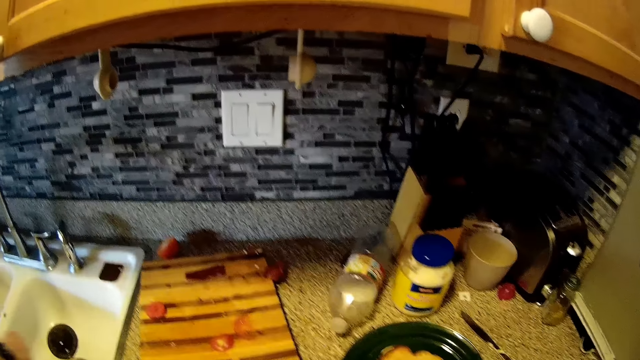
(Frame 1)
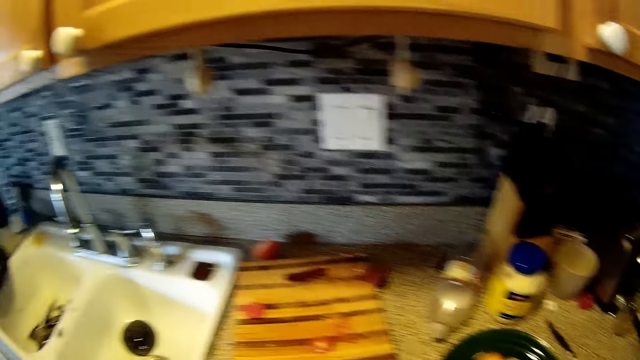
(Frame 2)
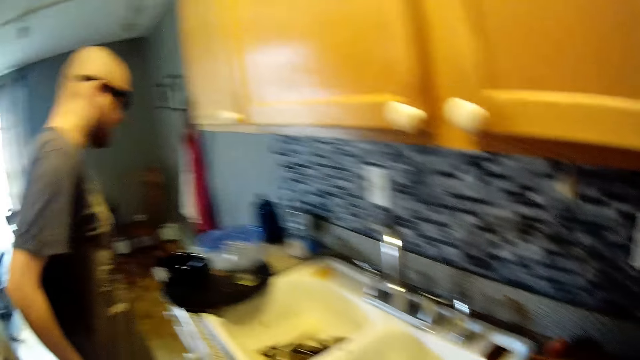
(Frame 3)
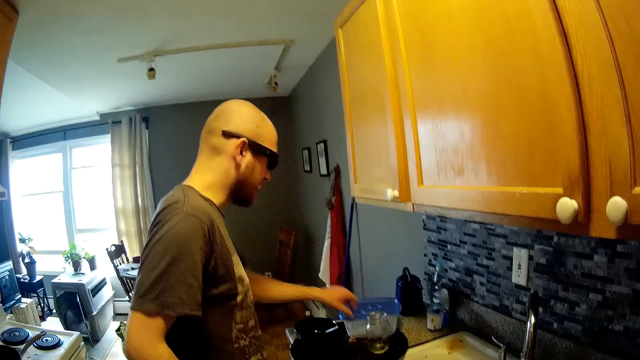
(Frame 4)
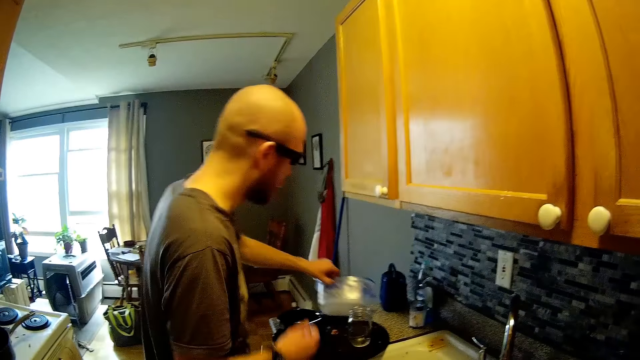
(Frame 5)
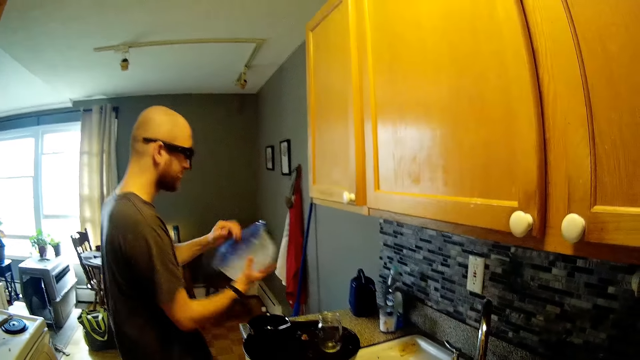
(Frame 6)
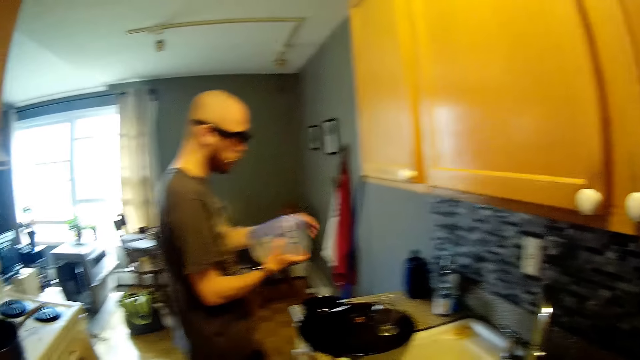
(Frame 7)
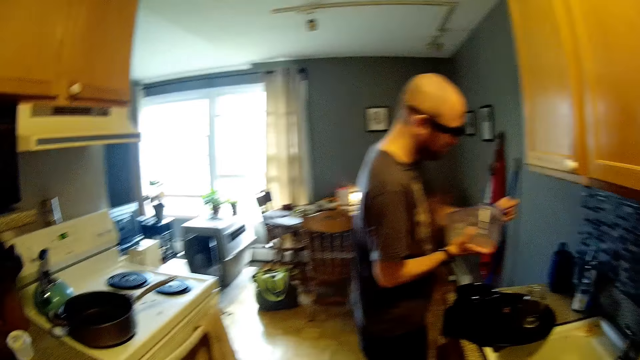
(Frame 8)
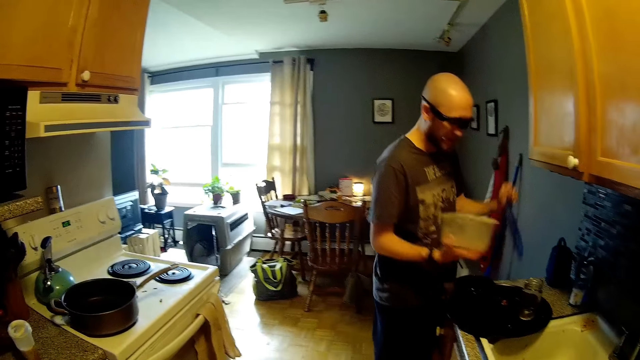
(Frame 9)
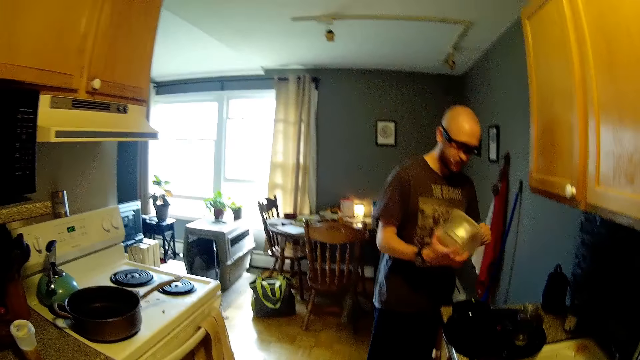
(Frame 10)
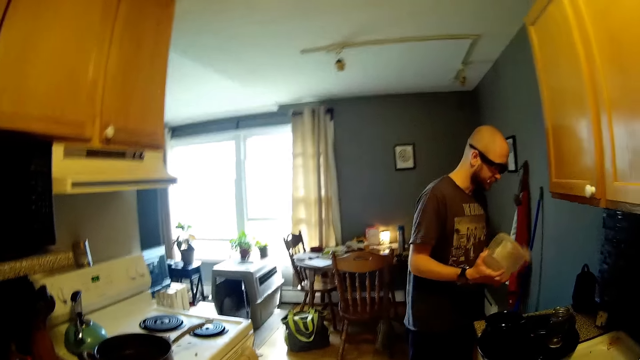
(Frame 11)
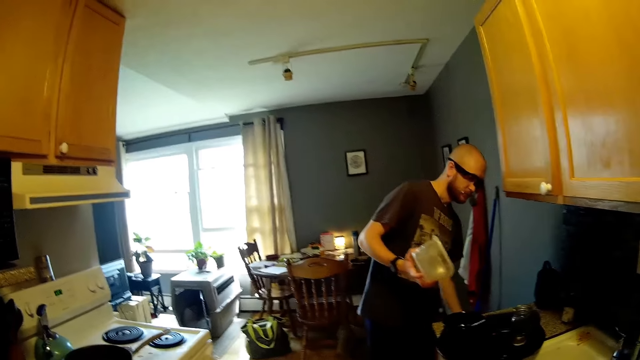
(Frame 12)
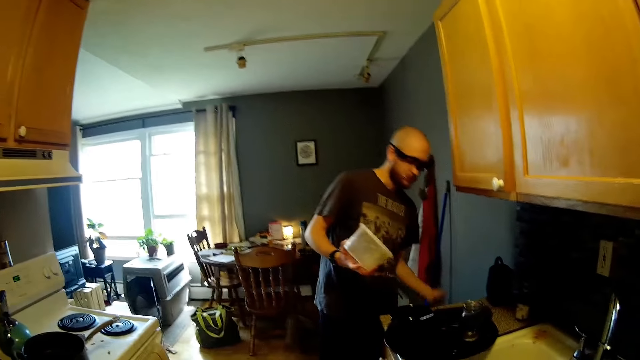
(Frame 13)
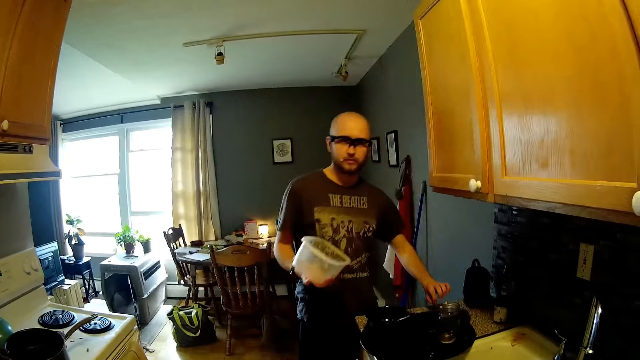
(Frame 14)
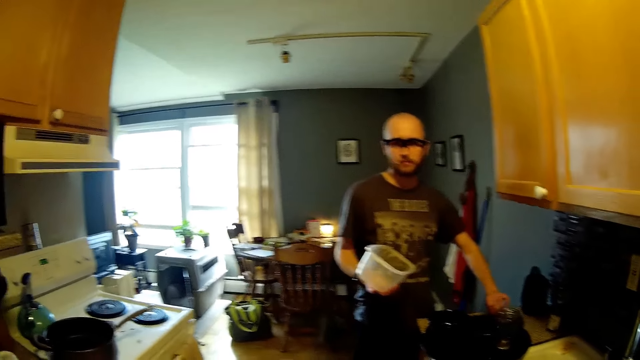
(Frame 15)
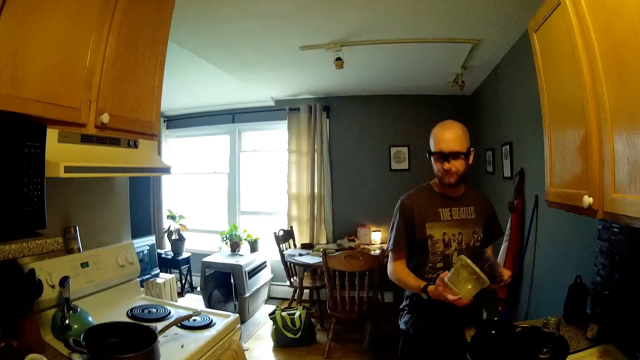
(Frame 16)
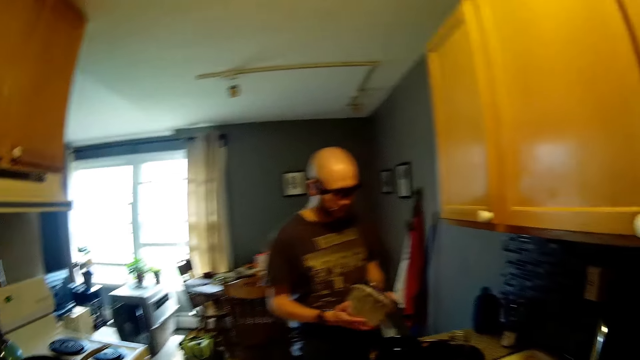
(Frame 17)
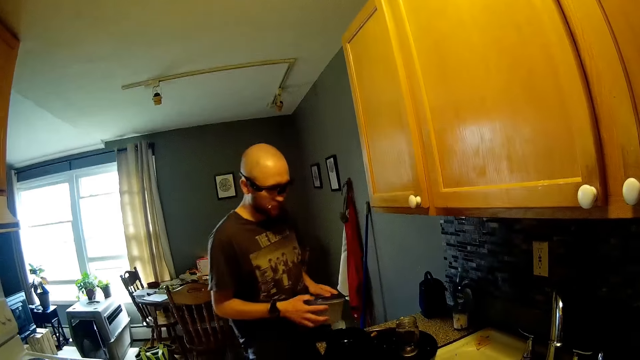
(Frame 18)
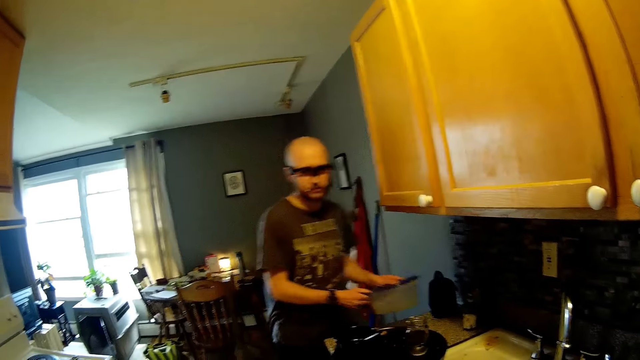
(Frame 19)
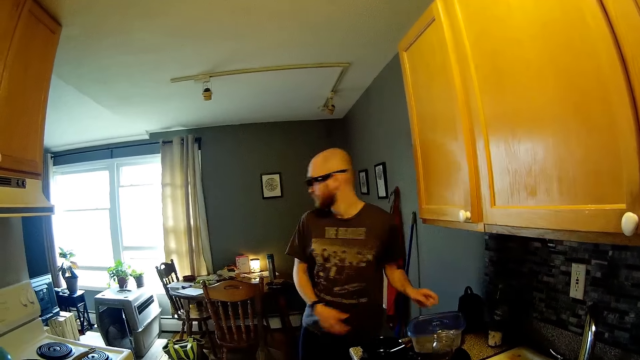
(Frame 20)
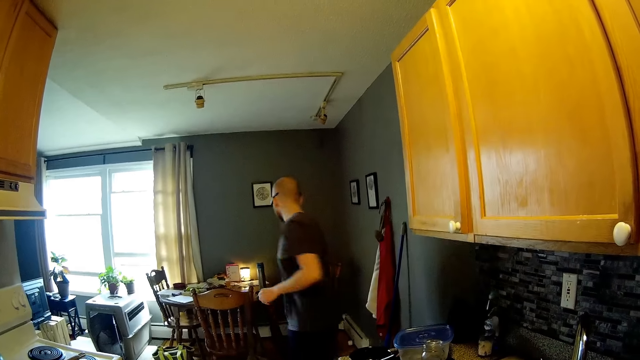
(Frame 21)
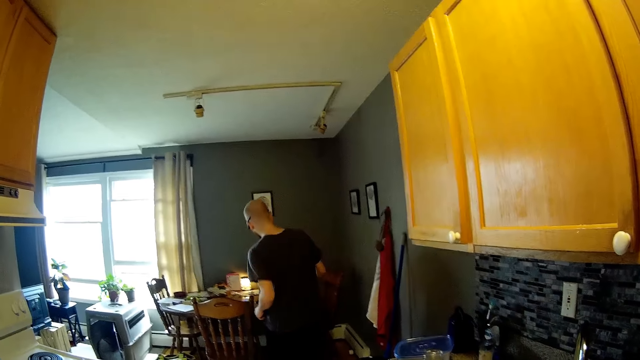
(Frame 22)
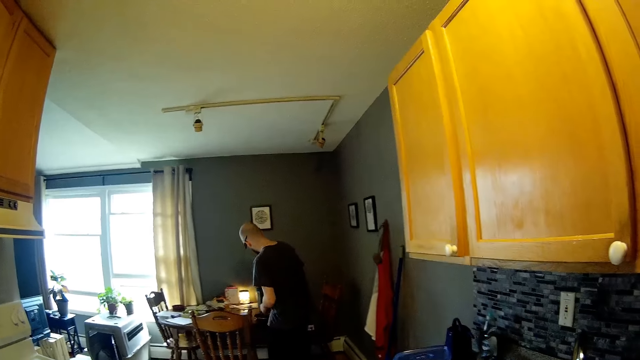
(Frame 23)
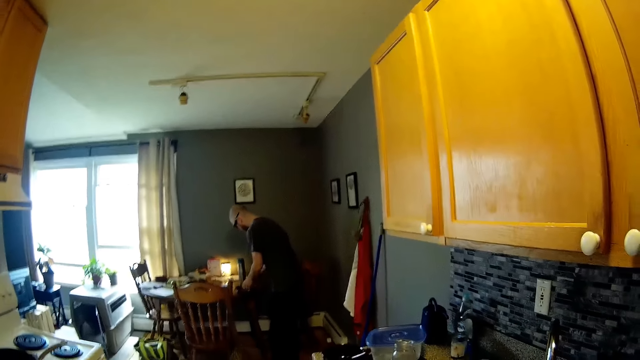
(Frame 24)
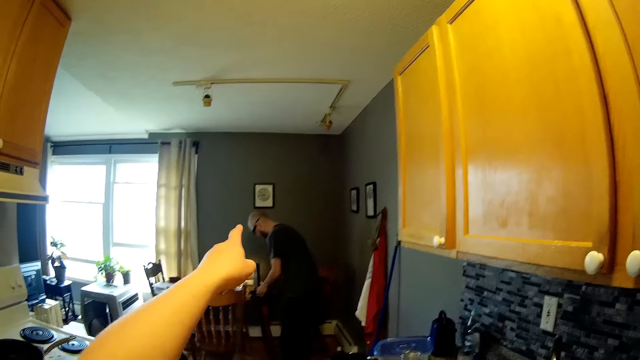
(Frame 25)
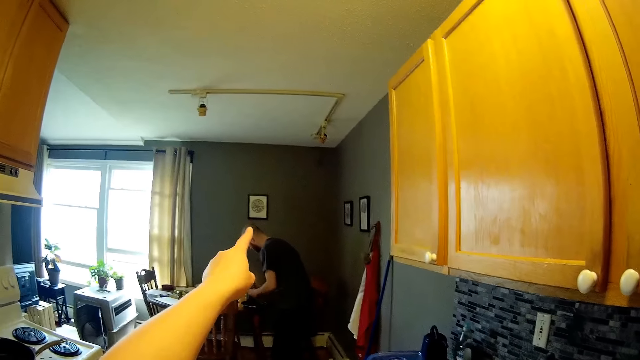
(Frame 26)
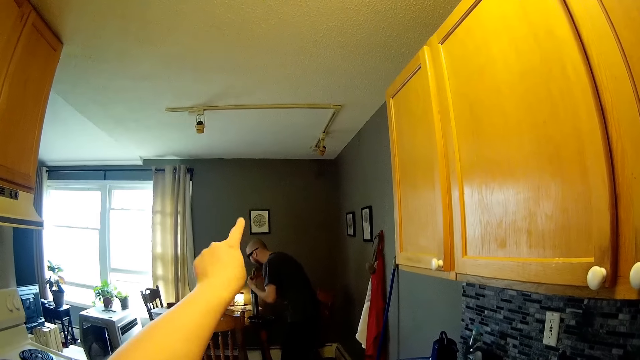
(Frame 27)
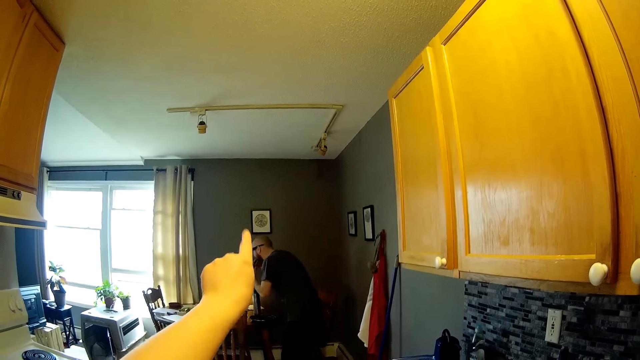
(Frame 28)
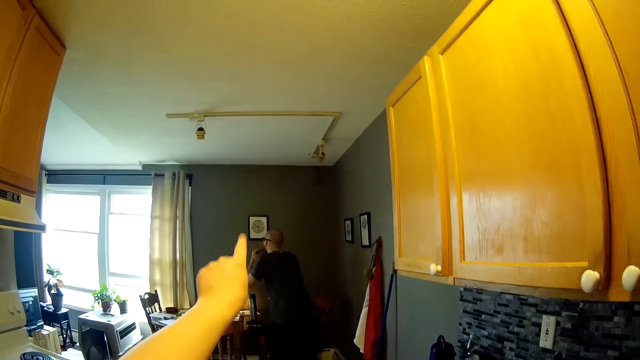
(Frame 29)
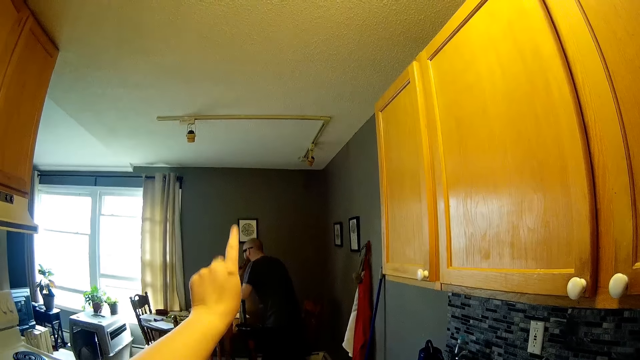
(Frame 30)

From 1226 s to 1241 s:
The man picks a rubber from the kitchen countertop with his left hand. He holds the rubber with both hands. He opens the rubber with his left hand. He drops the cover on the kitchen countertop with his left hand. He removes a small cover from the rubber with his left hand. He picks the cover of the rubber from the kitchen countertop with his left hand. He covers the rubber with the cover in his left hand. He puts the rubber on the kitchen countertop with both hands. He walks towards the dining. The camera wearer interacts with the man in the kitchen. The man picks bread from the dining table with both hands. The camera wearer points towards the wall of the dining with her left hand. She speaks with the man. The man eats bread on the dining with both hands.

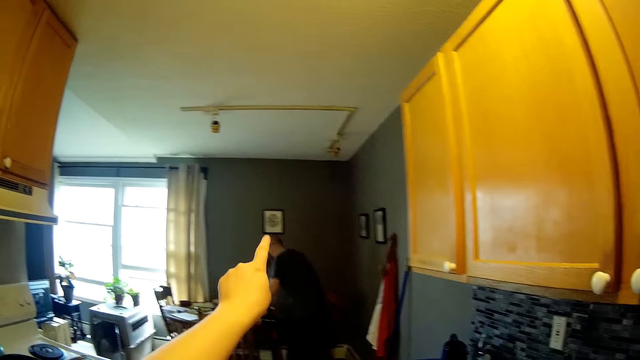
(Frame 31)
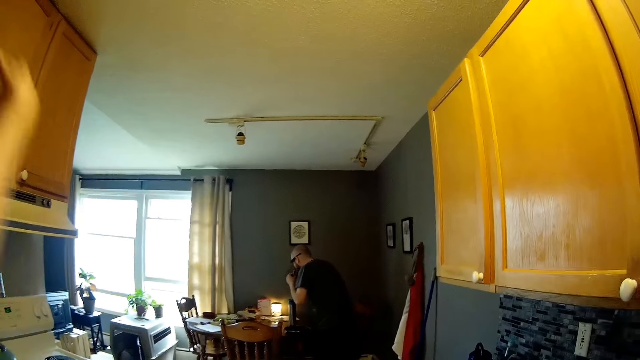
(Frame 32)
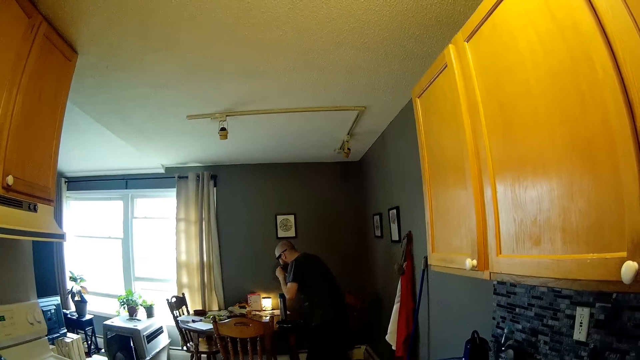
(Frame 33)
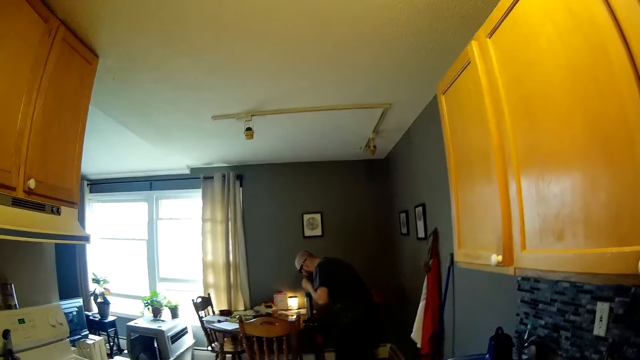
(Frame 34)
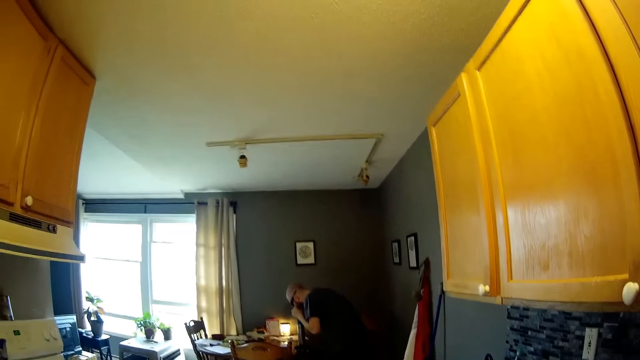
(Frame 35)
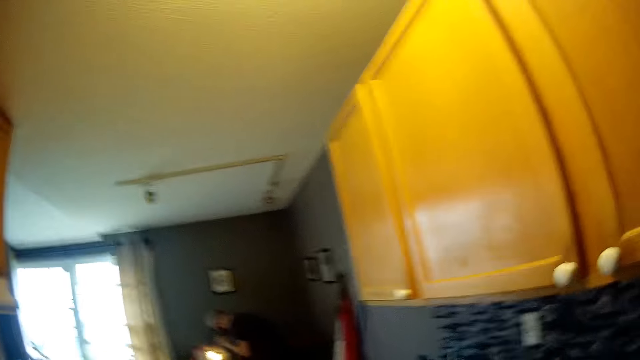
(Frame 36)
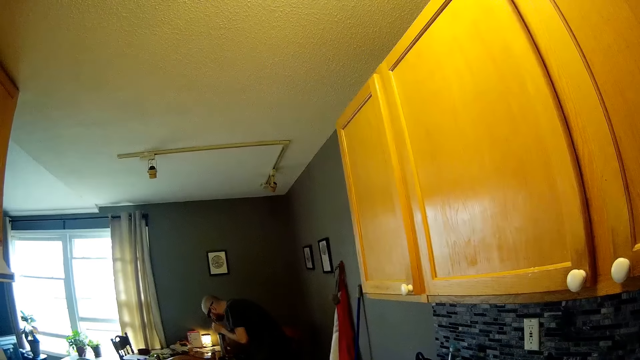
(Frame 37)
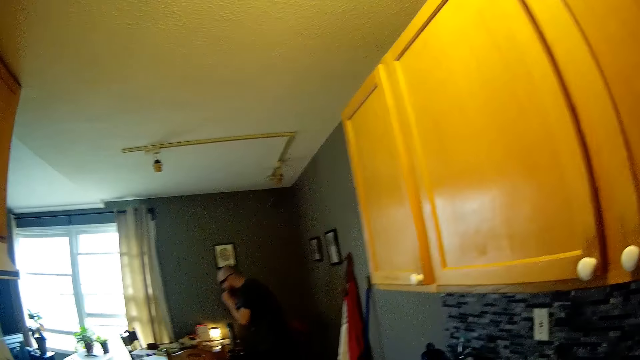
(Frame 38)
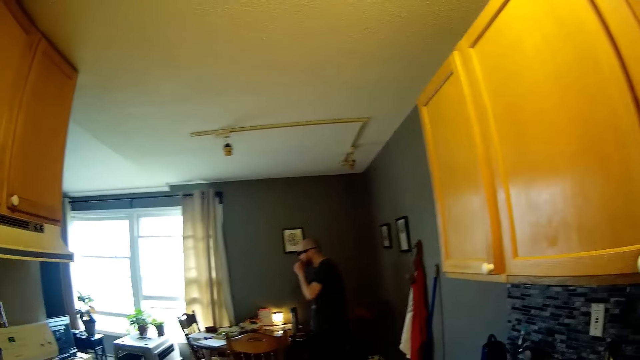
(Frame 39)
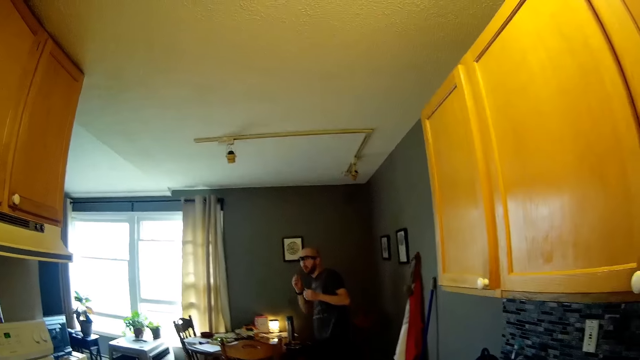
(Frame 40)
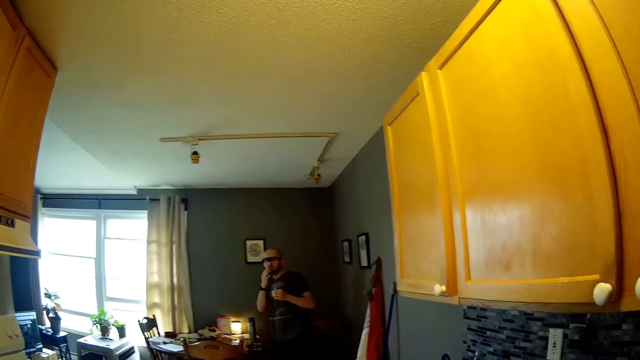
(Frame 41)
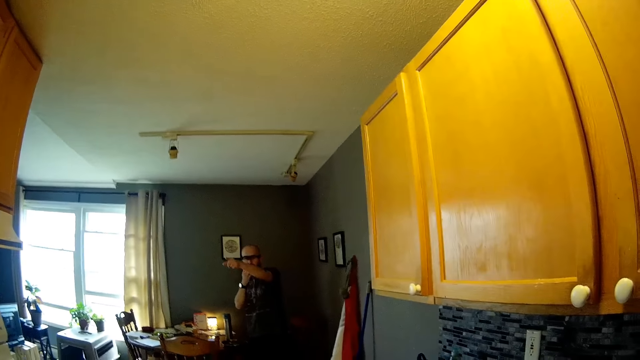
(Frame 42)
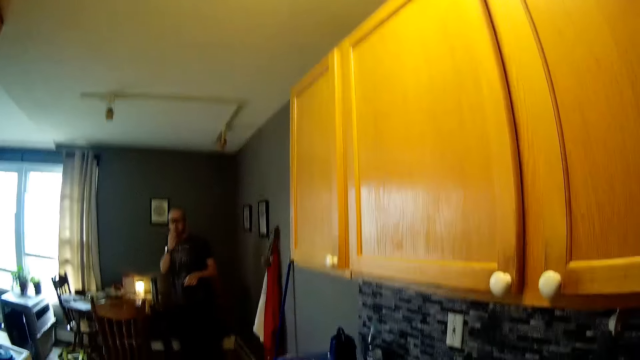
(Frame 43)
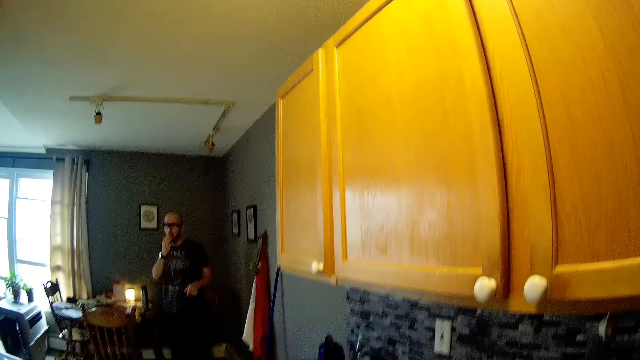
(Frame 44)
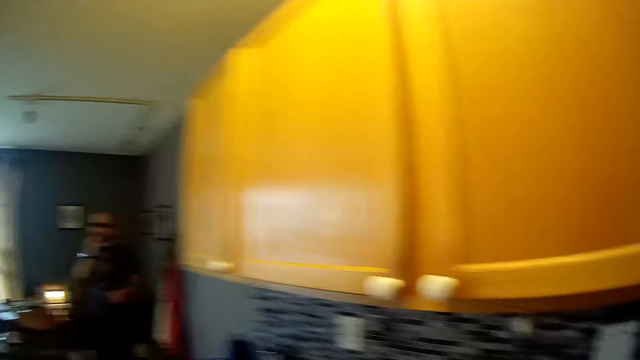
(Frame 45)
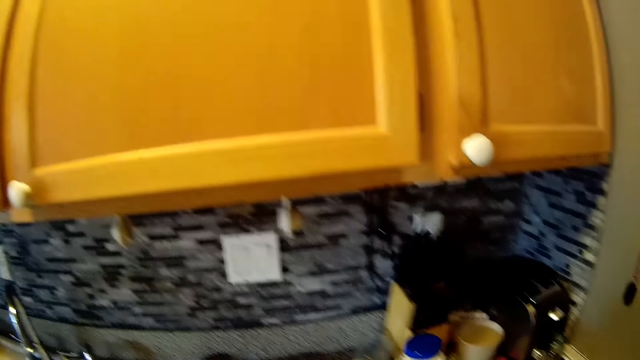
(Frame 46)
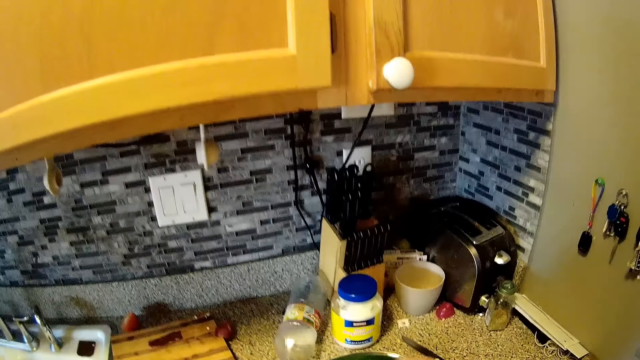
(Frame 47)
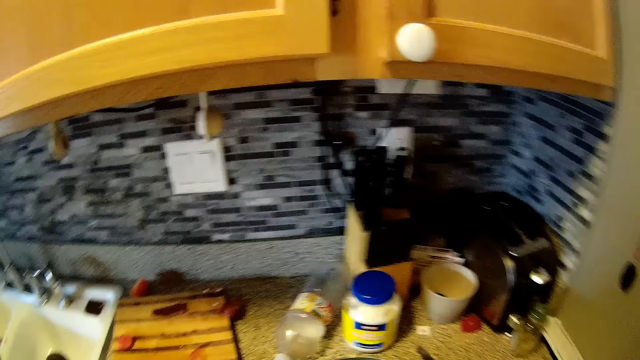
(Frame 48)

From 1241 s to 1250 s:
The man points towards the sitting room with his left hand.
